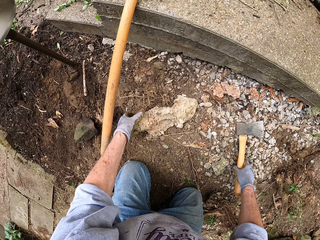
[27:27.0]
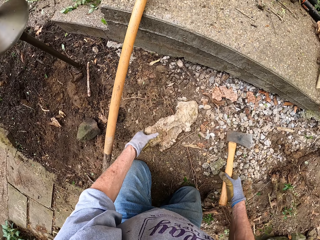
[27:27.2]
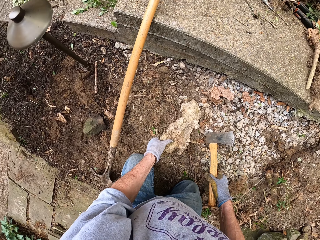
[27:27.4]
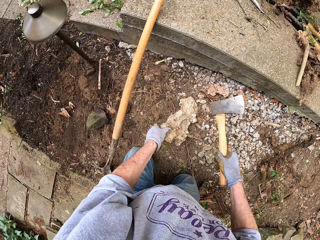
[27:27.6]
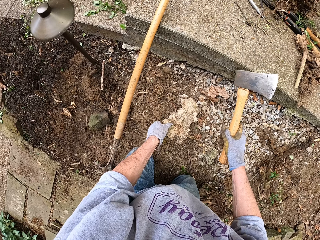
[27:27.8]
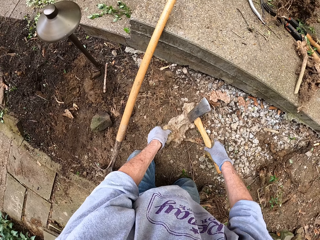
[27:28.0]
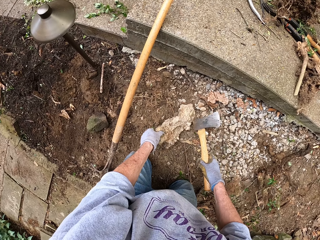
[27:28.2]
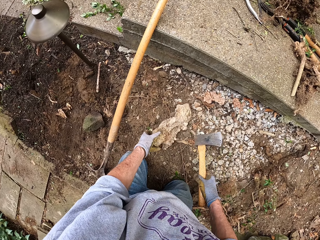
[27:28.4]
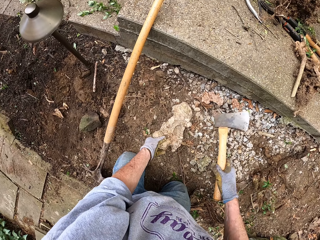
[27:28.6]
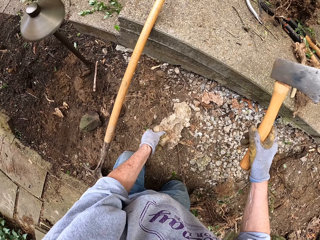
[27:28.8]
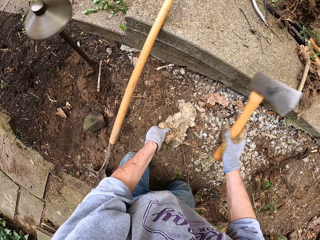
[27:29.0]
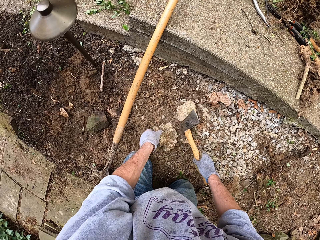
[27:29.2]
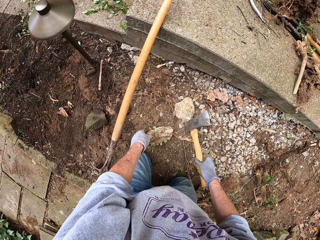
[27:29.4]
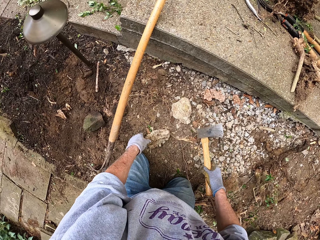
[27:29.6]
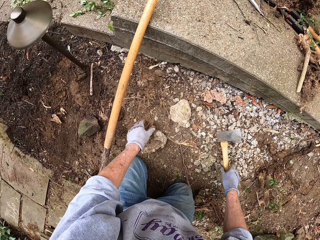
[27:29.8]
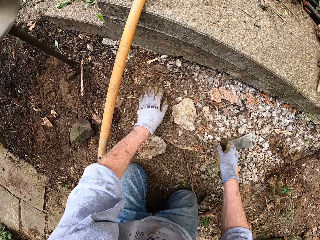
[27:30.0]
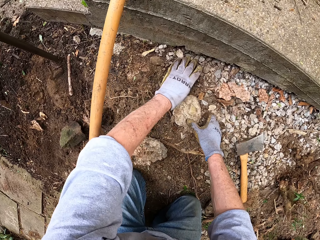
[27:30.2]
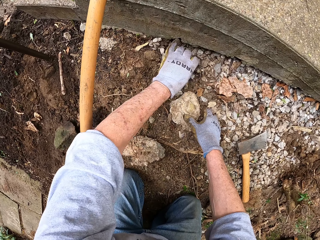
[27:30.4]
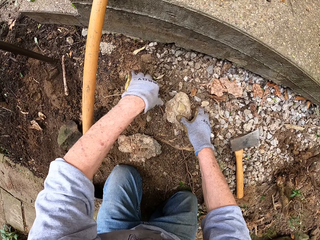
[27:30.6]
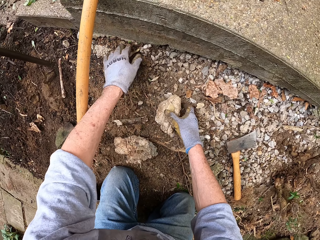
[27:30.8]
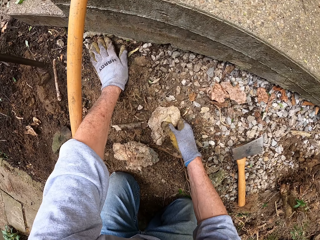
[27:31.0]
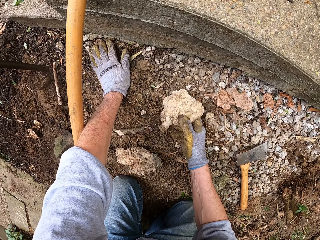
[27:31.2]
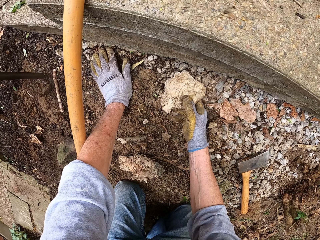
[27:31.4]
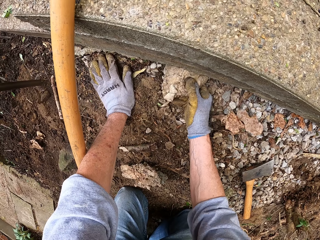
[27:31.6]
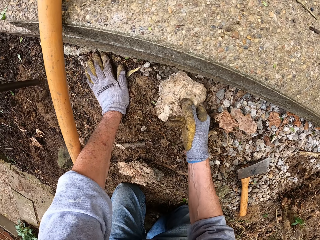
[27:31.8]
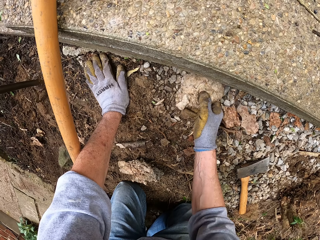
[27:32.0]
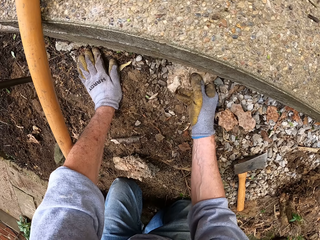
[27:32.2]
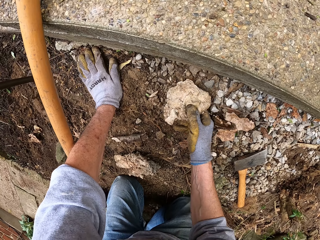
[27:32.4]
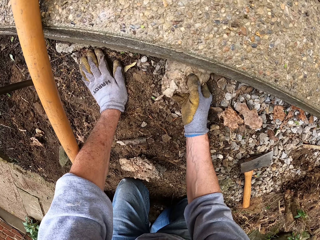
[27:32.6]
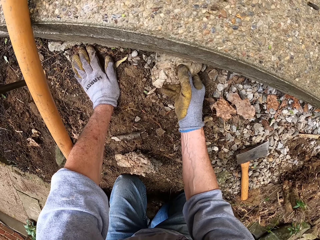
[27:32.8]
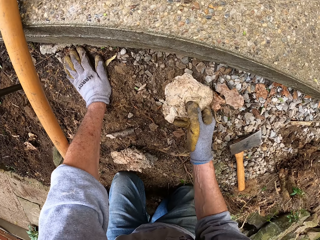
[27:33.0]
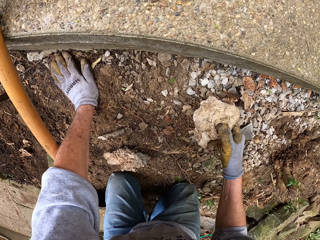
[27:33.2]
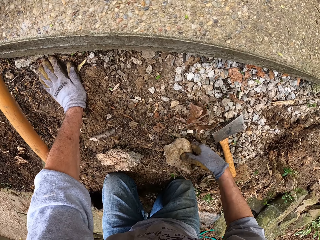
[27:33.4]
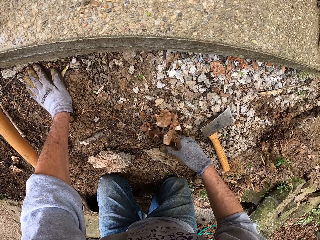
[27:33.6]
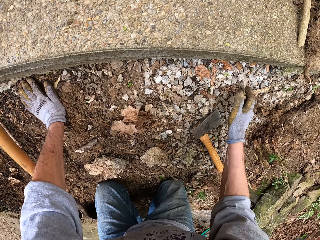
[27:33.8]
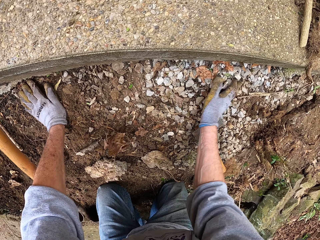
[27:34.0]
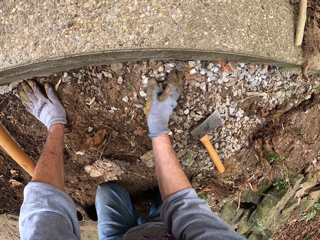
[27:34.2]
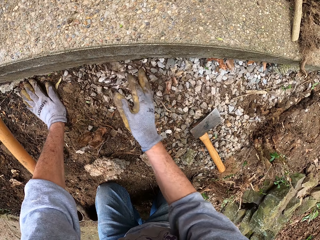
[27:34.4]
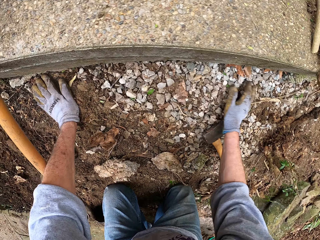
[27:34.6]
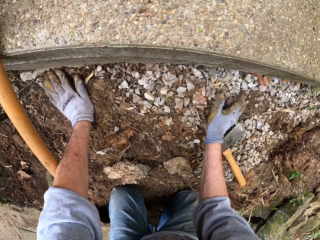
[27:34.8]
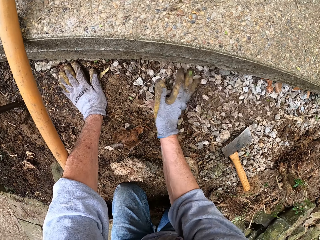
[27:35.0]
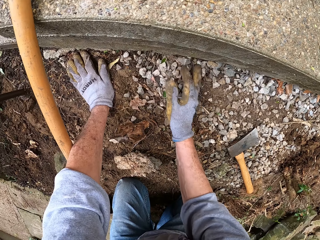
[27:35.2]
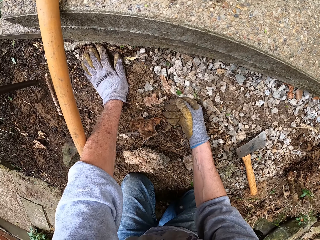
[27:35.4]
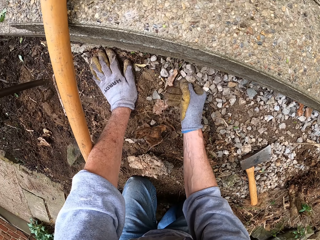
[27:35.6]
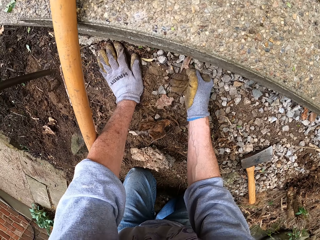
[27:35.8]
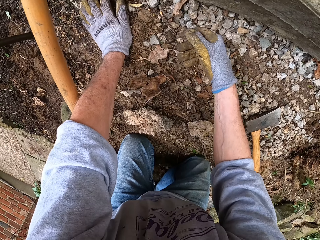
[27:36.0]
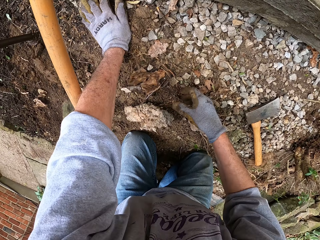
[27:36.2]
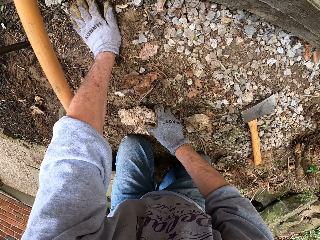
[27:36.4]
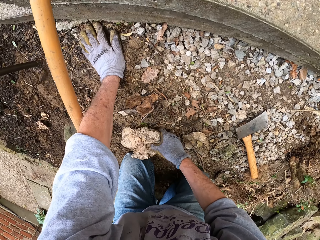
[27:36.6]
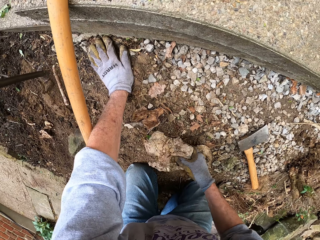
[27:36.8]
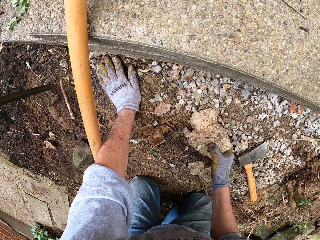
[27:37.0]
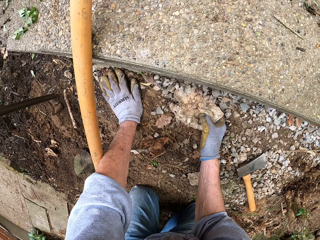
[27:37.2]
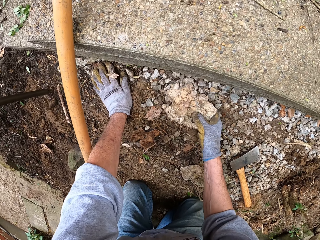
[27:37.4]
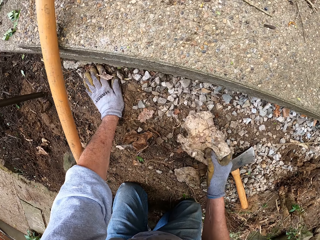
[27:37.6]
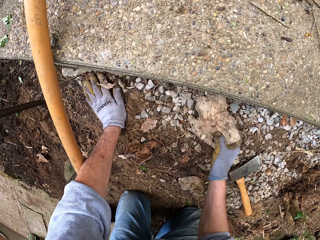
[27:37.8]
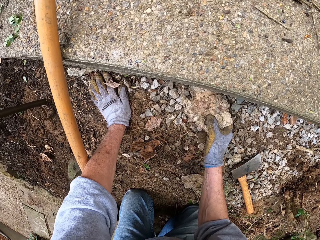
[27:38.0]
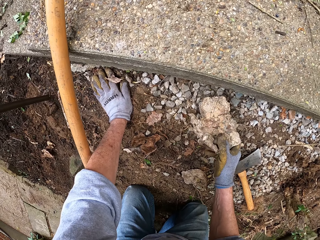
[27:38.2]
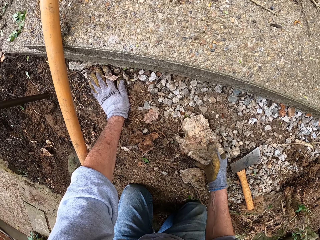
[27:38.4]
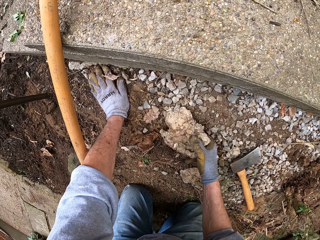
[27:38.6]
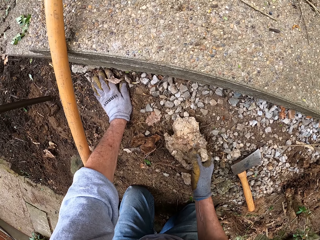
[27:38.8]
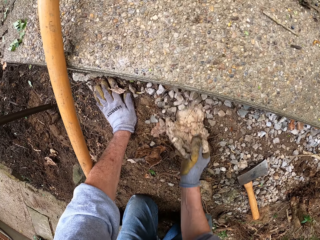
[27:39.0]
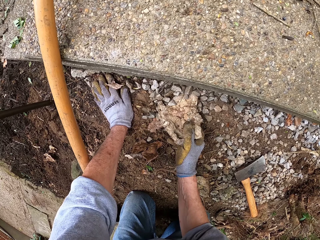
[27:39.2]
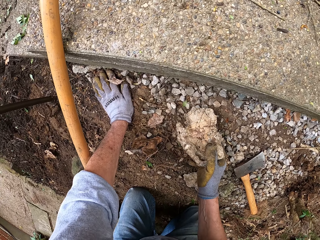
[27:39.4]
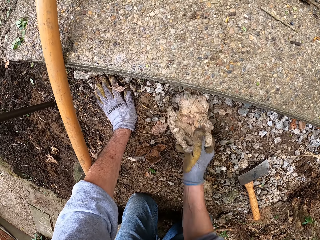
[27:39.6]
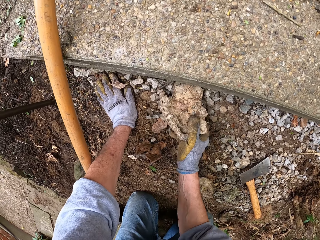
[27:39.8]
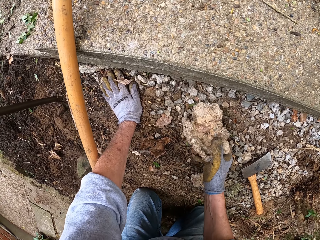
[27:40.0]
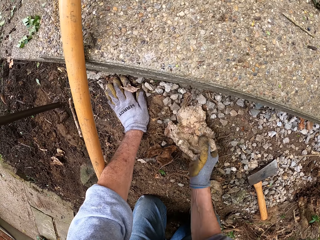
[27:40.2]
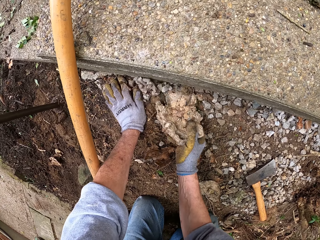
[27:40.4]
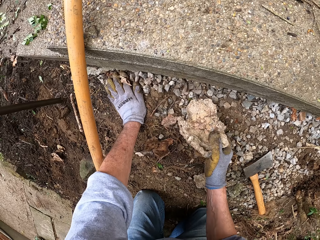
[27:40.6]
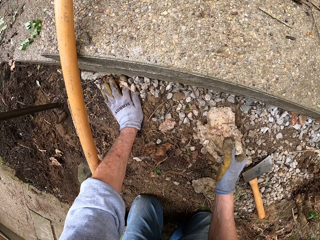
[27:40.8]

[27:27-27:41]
The camera wearer picks up the axe with his right hand. He hits the stone with the axe. He breaks the stone with the axe. He places the axe on the ground. He clears debris from the soil with his left hand. He picks up a stone with his right hand. He pushes small stones into a hole with the stone in his right hand. He spreads small stones on the ground. He pushes small stones into the hole with his right hand. He holds a stone from the ground. He pushes small stones under a footpath.

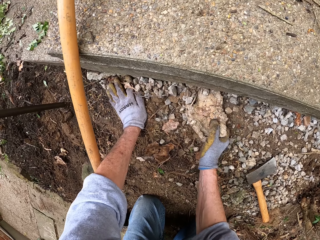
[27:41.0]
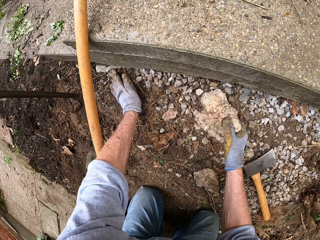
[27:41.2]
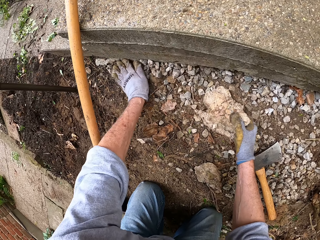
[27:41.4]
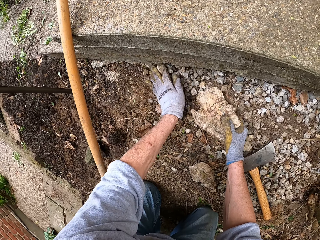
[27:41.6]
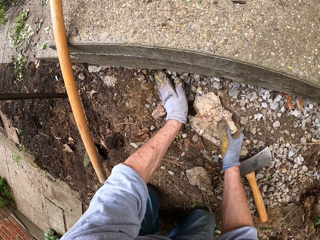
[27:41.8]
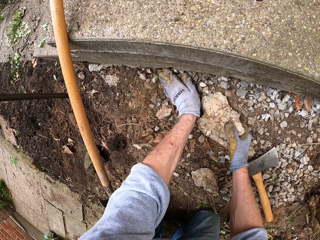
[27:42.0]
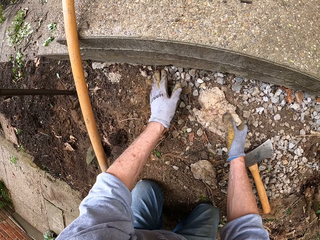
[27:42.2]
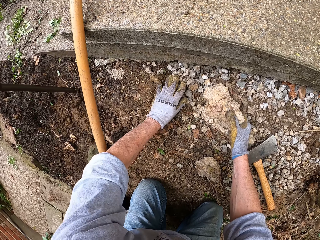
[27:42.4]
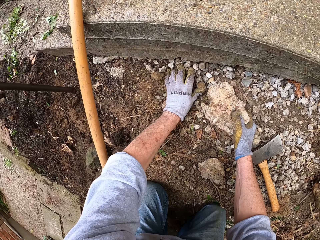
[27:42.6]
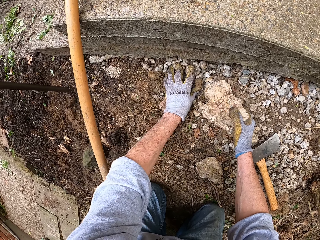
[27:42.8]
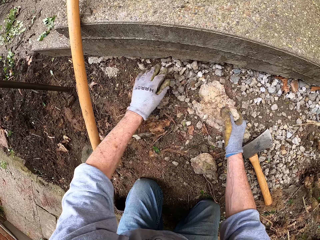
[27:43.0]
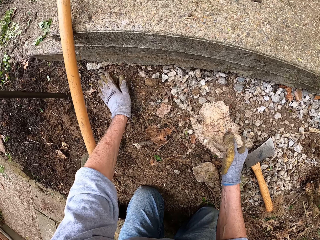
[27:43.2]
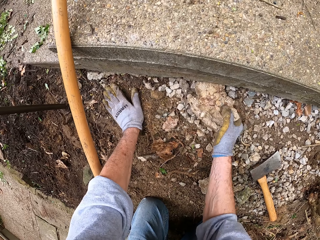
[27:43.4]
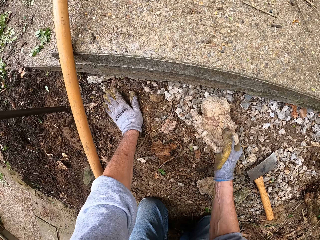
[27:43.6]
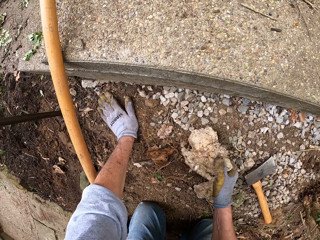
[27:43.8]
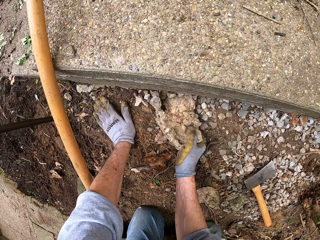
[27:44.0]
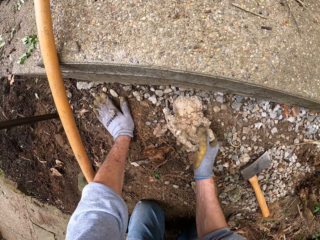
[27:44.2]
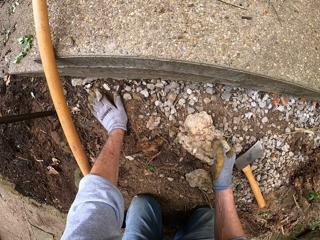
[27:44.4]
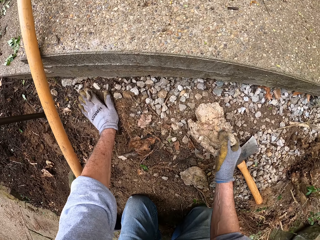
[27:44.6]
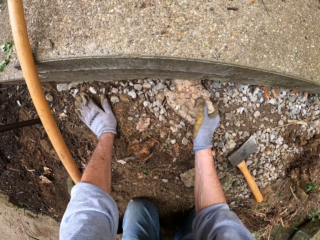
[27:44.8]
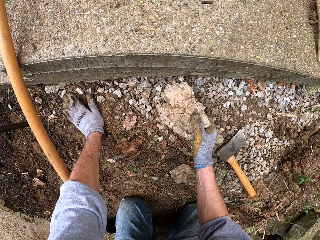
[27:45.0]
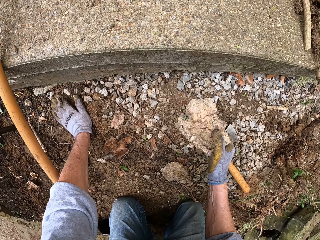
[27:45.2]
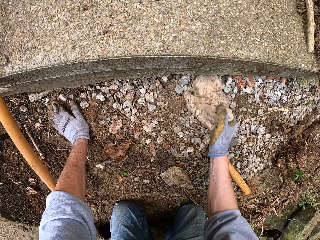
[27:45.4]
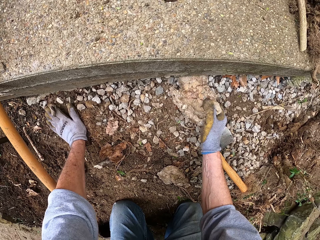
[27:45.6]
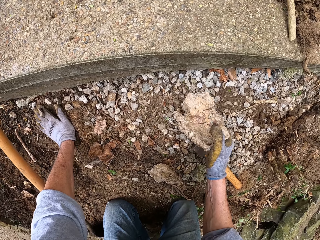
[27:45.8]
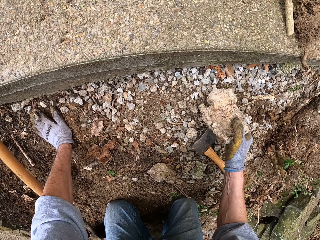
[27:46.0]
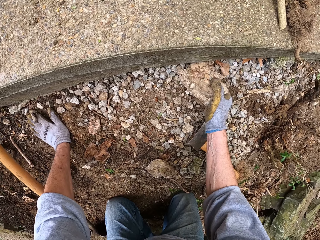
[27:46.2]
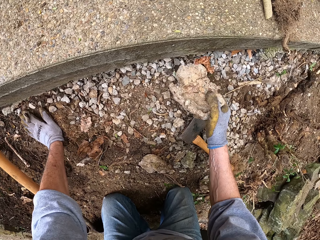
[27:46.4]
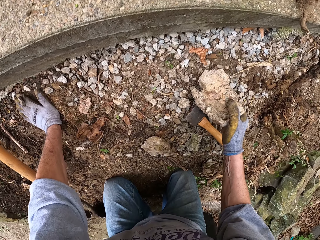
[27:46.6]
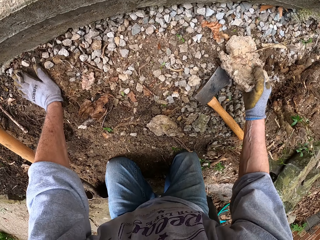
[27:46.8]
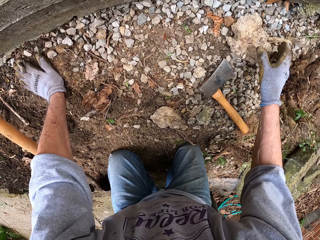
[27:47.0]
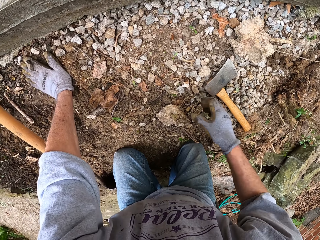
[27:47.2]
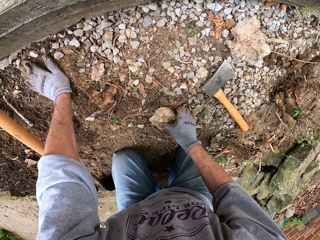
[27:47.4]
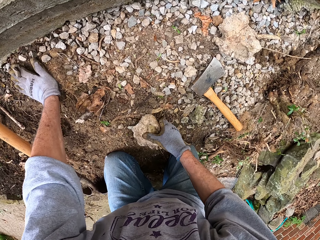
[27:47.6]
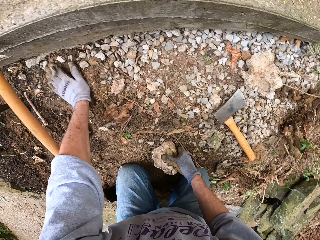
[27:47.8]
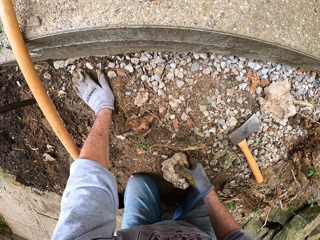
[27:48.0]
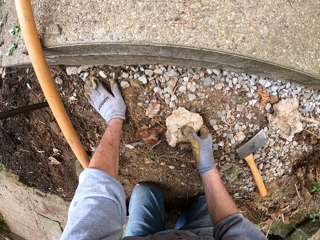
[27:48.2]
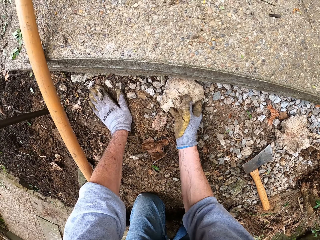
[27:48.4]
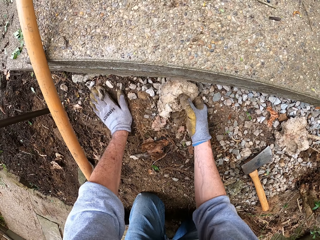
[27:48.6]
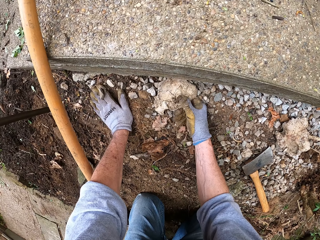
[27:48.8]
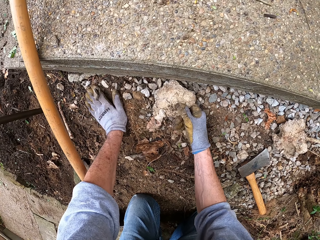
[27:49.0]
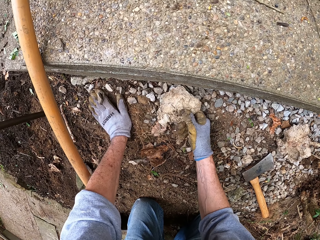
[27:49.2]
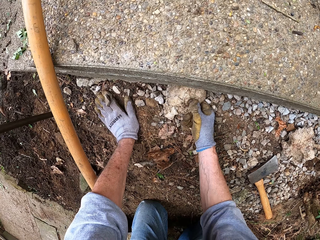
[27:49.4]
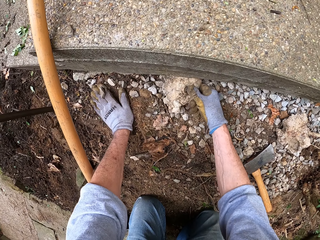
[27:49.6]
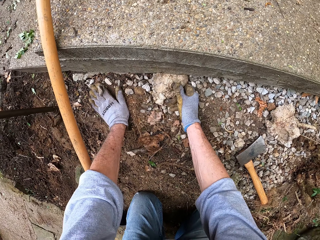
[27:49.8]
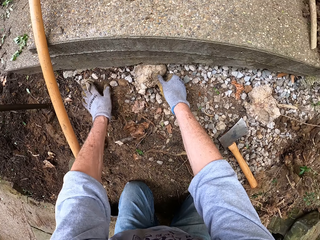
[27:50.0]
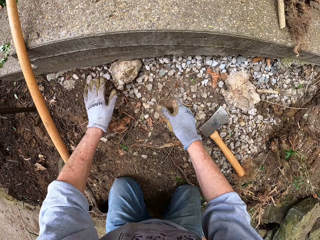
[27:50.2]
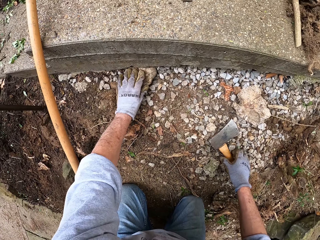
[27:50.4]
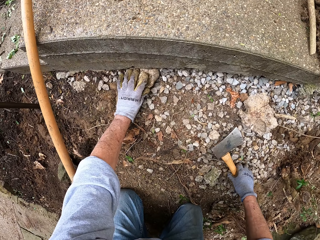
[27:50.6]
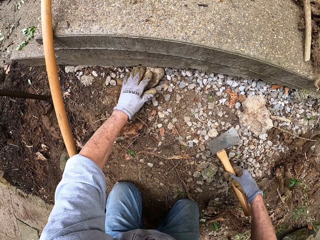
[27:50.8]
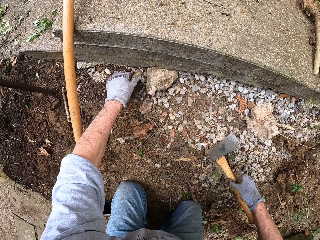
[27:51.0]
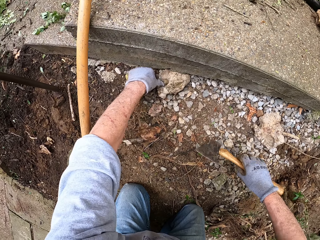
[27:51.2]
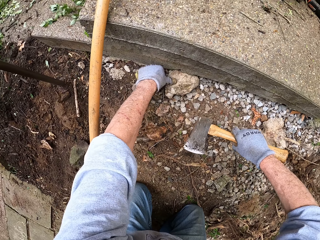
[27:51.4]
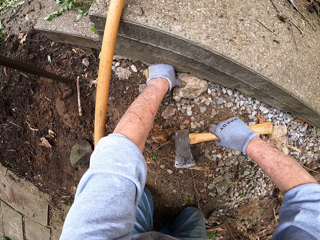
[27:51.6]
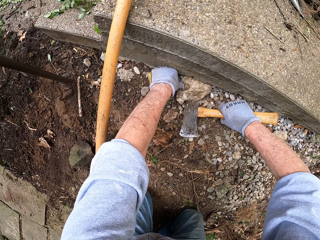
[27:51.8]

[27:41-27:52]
The camera wearer places a stone on the ground. They pick up a stone from the ground. They fix a big stone into the hole. They place the stone under the footpath. They pick up an axe from the ground. They hit the stone using the axe.
